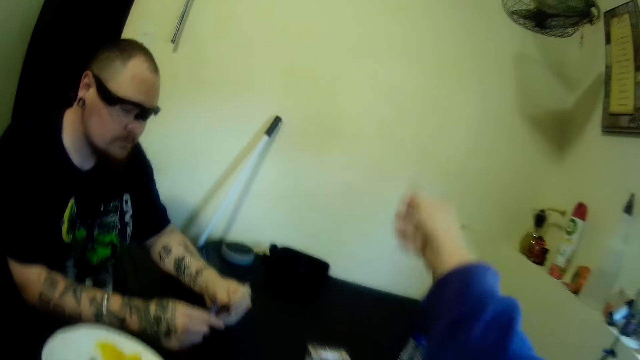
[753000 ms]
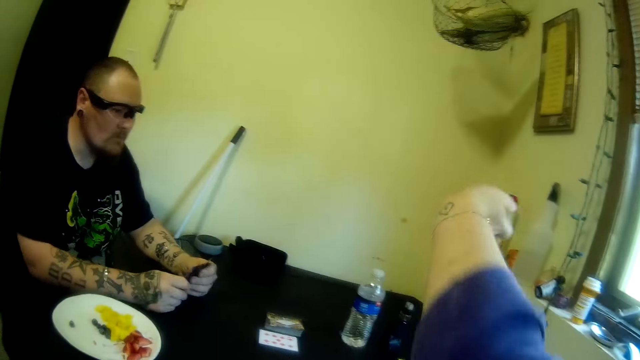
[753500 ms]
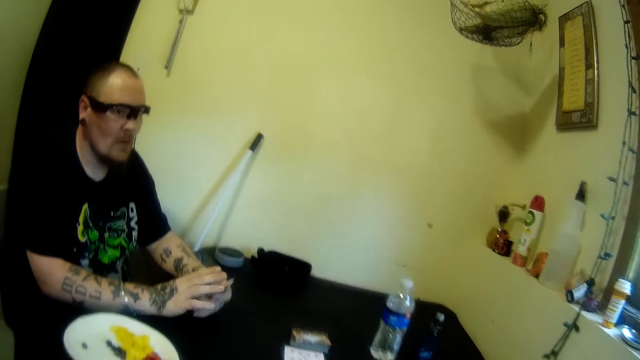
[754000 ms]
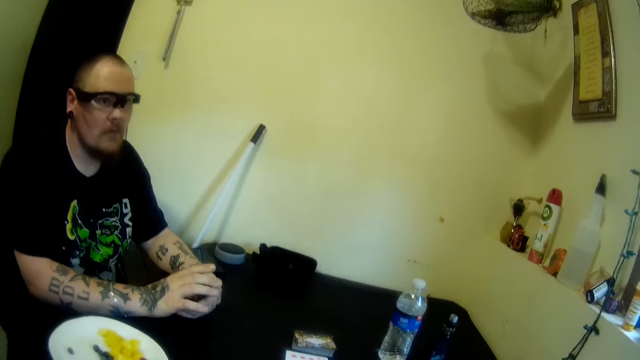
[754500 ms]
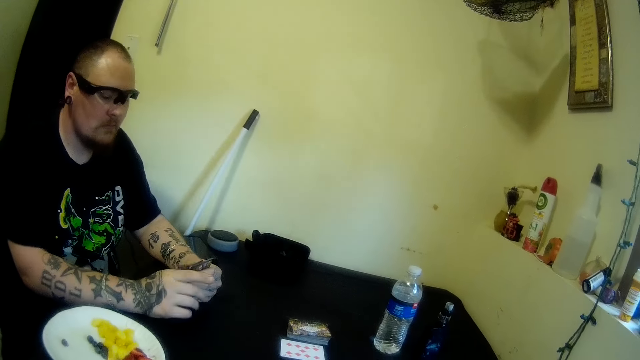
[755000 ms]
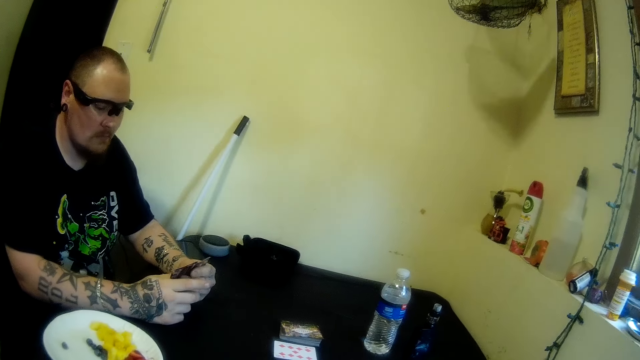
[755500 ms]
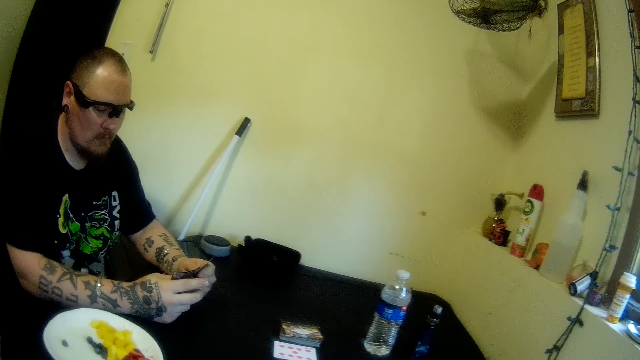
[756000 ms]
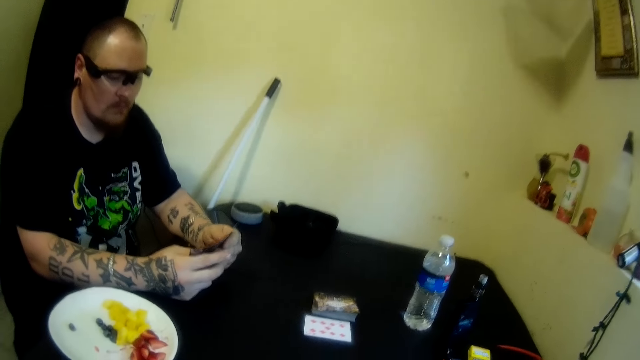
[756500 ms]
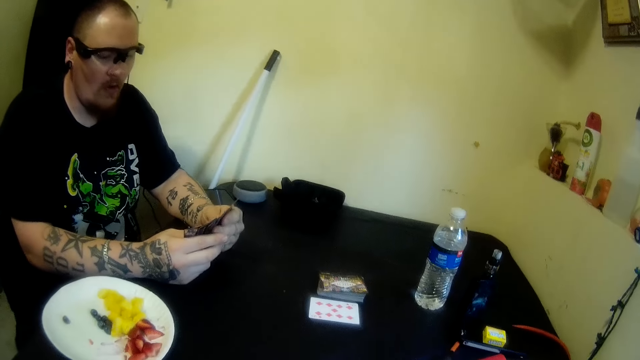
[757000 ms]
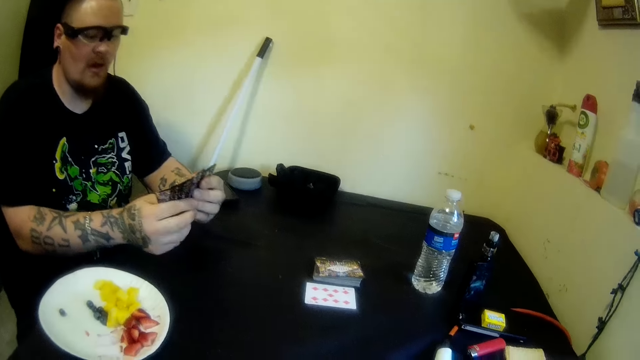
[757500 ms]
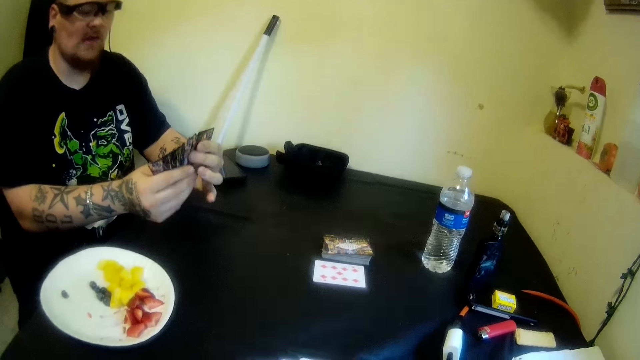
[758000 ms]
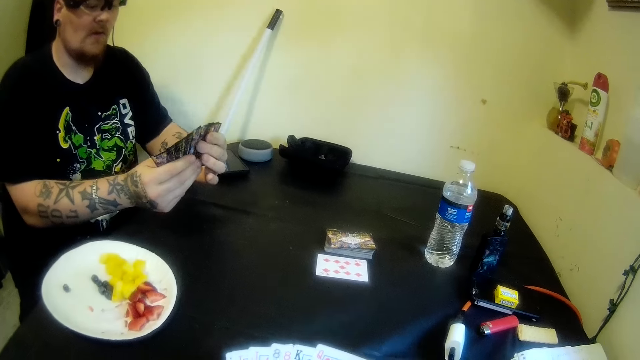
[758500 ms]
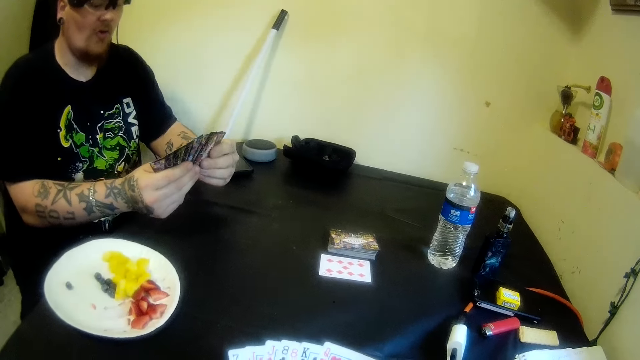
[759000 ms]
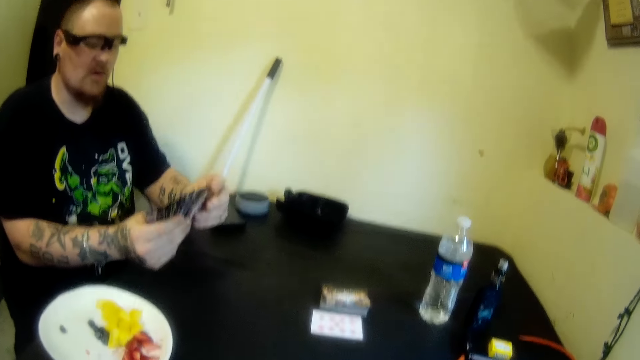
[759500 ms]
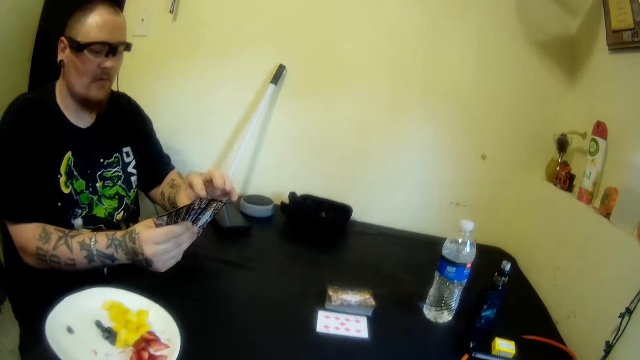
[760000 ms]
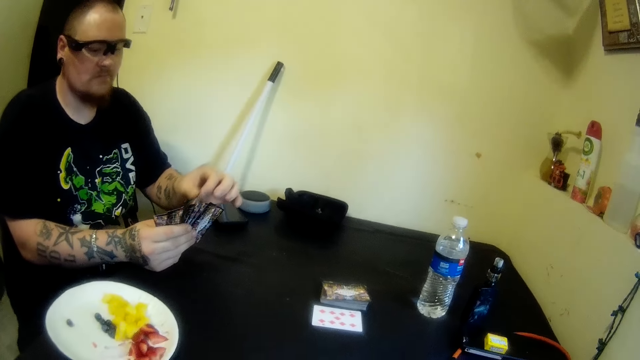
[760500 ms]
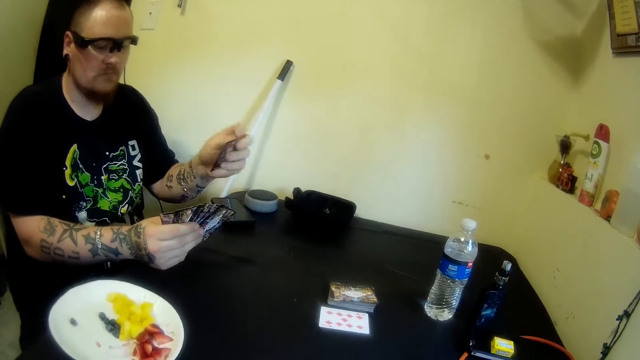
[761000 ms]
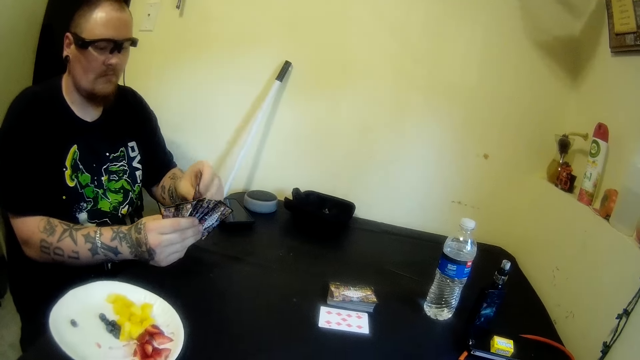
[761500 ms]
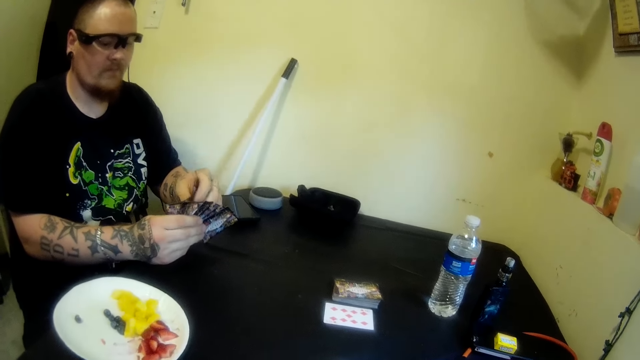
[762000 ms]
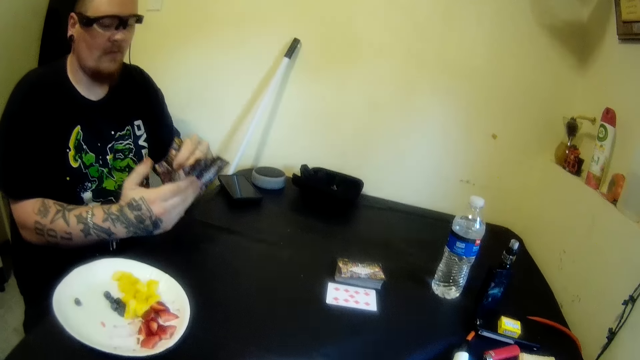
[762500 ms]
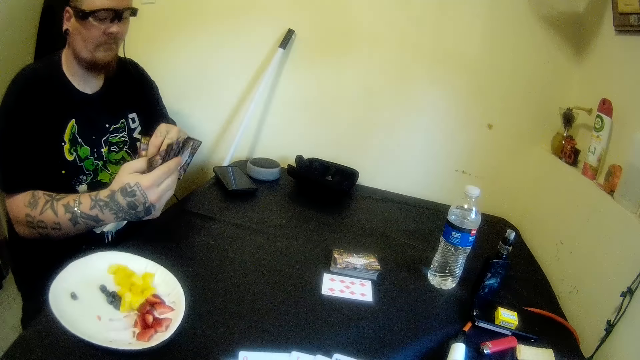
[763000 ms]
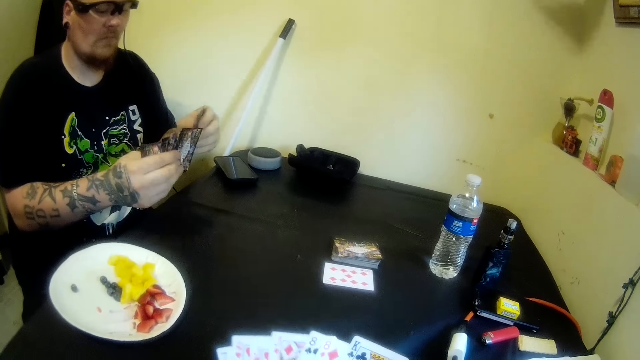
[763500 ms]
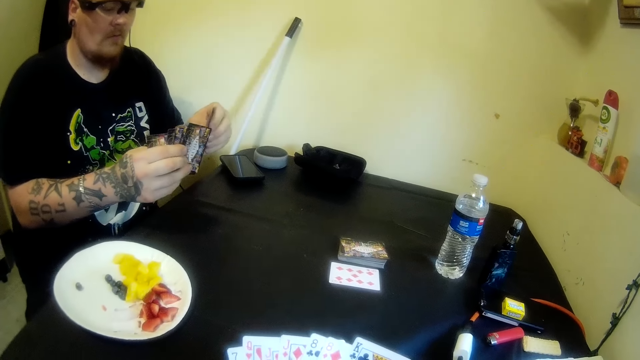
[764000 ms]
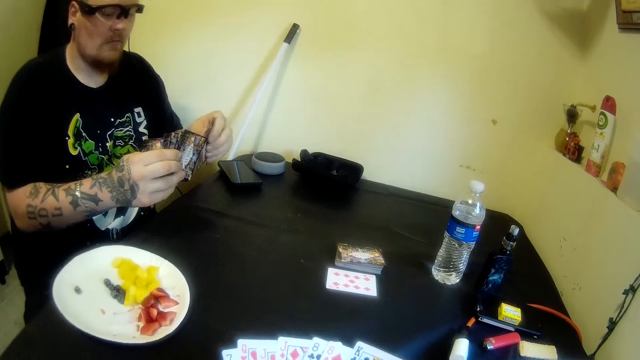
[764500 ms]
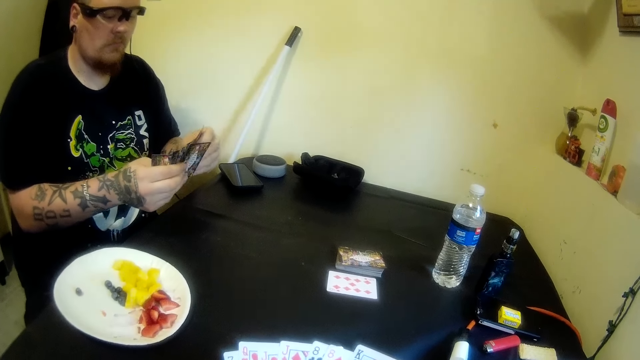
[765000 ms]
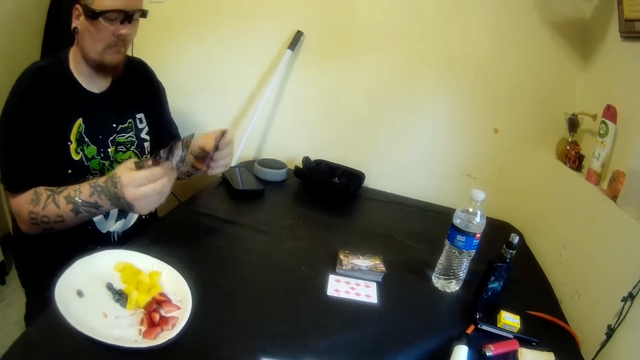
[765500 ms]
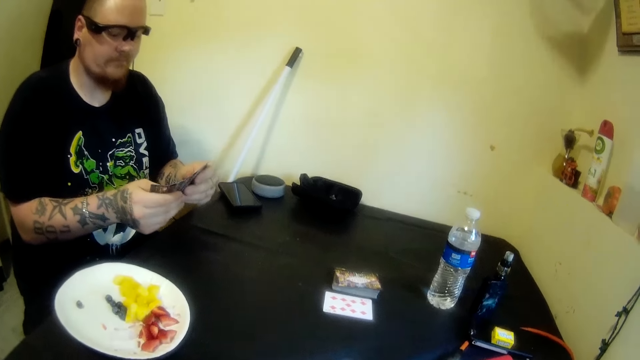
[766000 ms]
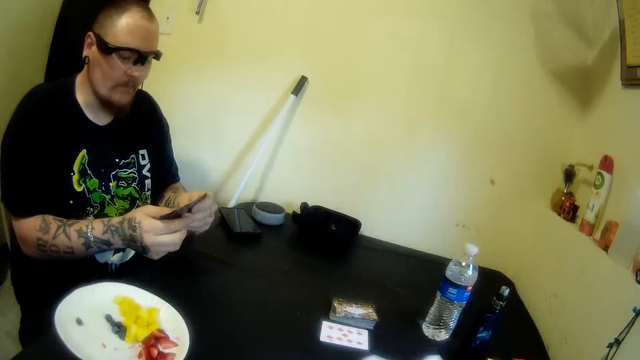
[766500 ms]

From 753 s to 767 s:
A man adjusts the cards in his hands. The camera wearer lifts the hand. The man swipes the cards. The man looks at the card. The man holds the card with the hand. The man swipes the cards.

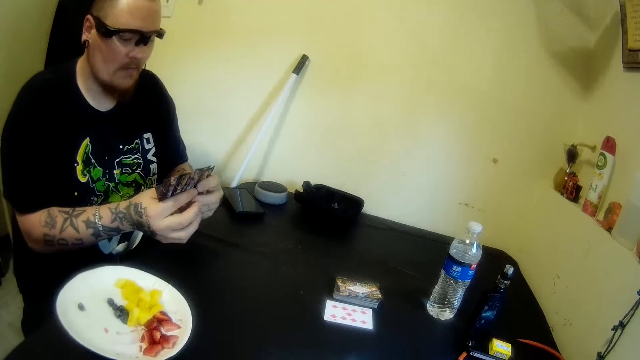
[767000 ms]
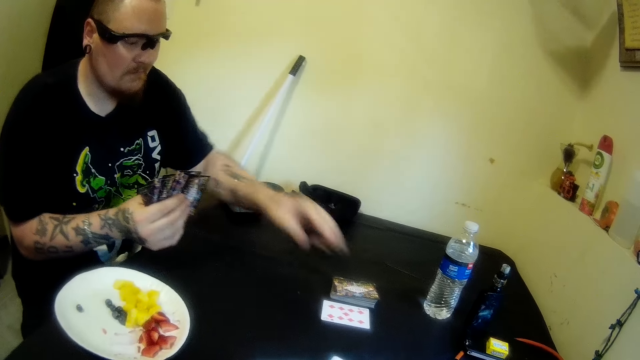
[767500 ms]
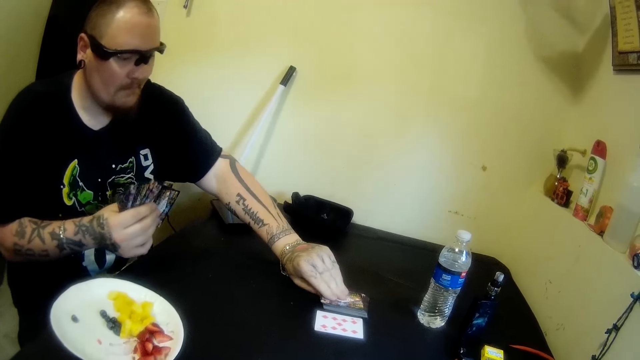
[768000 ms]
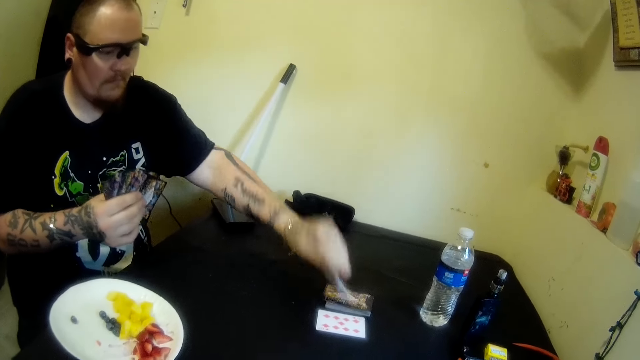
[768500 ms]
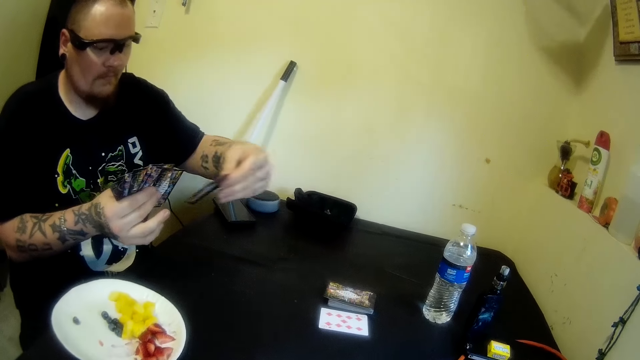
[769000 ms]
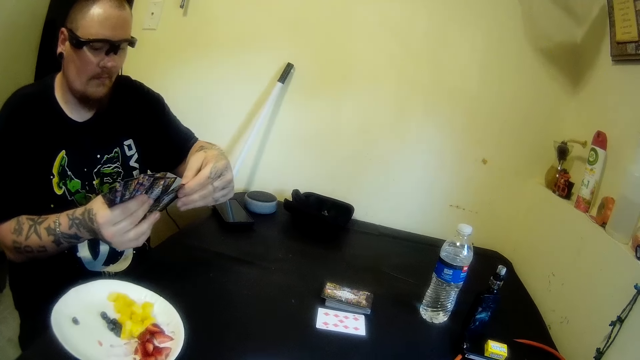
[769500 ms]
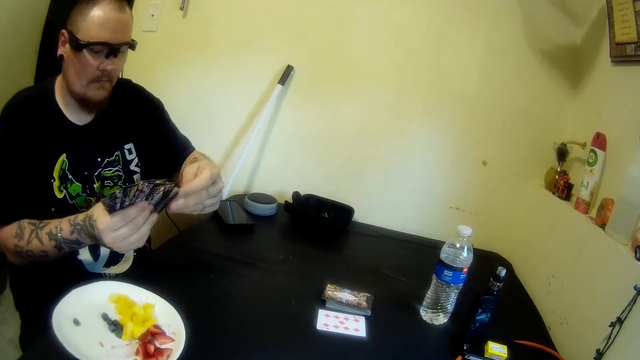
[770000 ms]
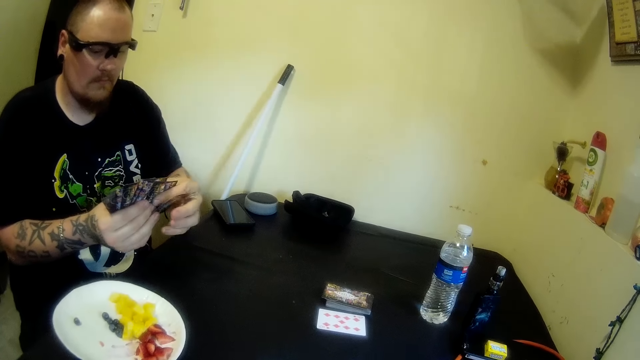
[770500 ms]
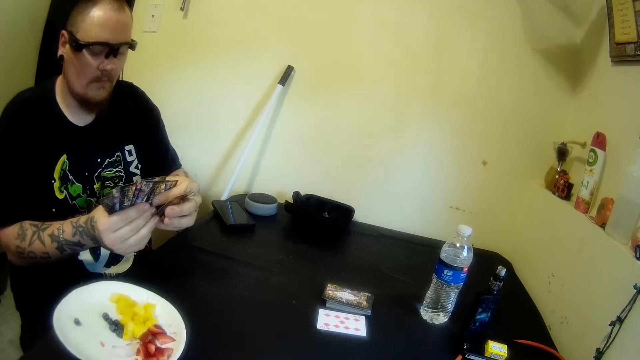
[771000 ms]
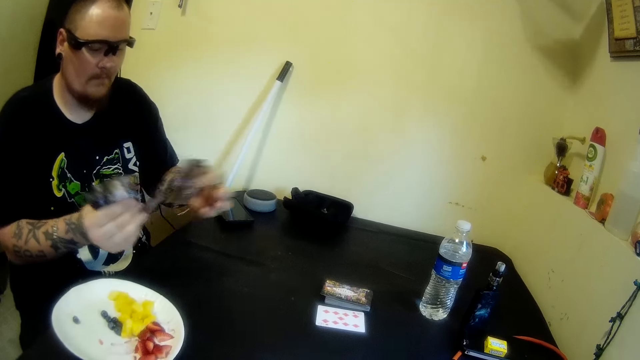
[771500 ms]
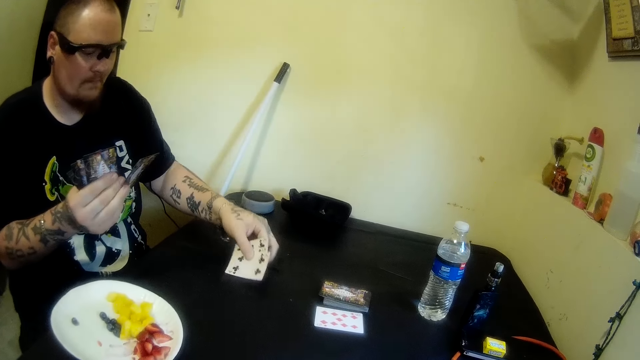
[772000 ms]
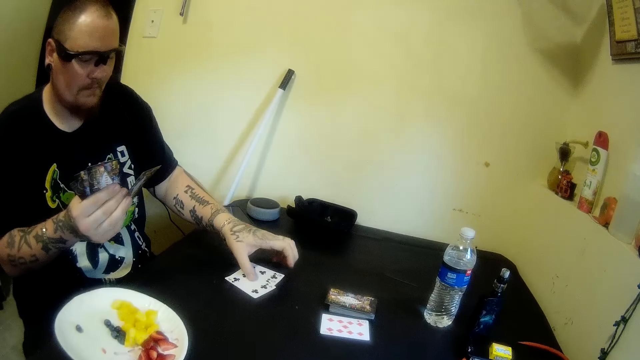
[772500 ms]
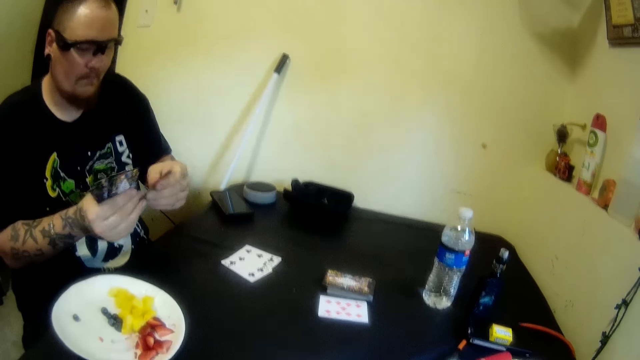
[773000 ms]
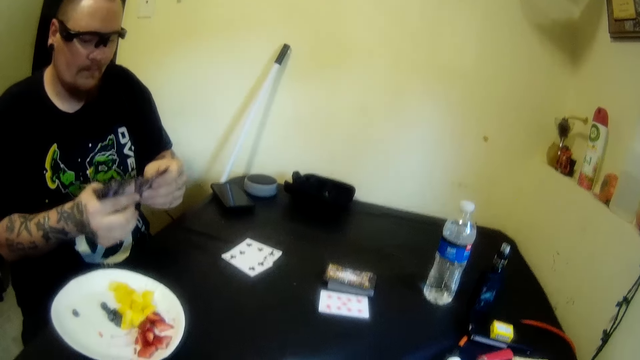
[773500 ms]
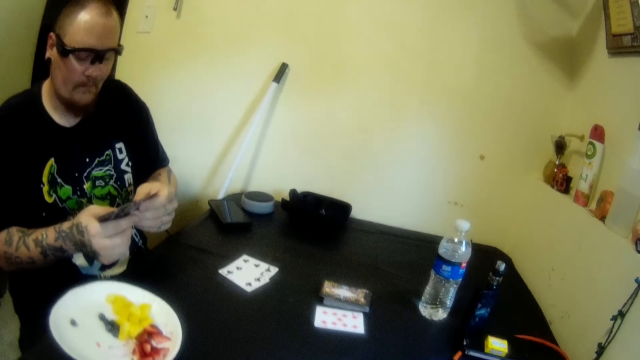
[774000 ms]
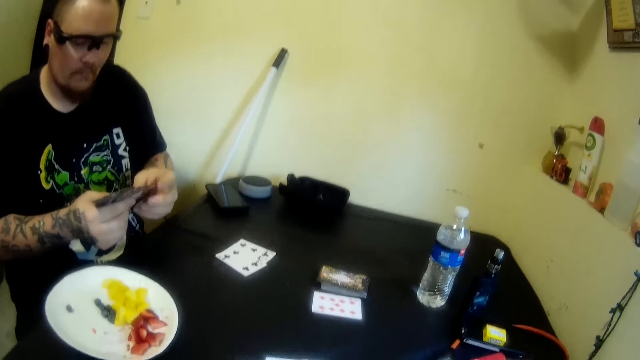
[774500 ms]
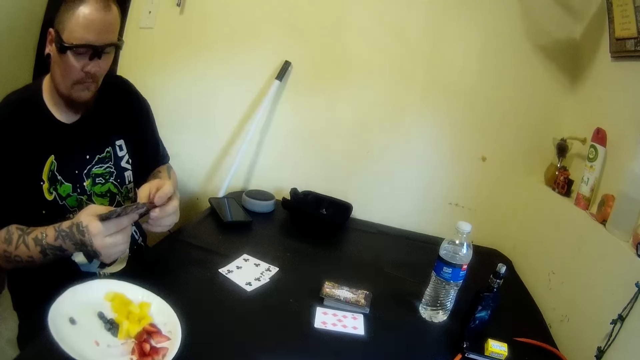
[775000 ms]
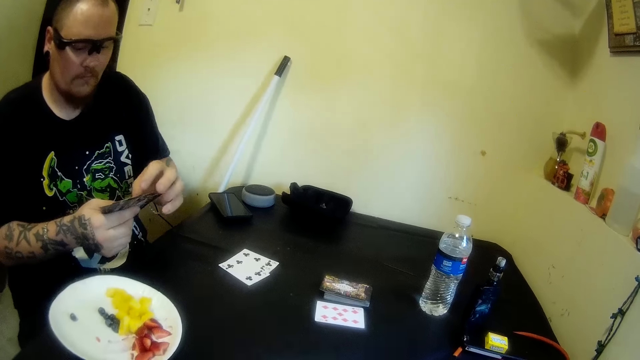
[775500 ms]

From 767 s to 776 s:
A man picks a card from the table with his left hand. The man holds the card. The man looks at the cards. The man drops the cards on the table with his left hand. The man adjusts the cards in his hands. The man holds the cards.
